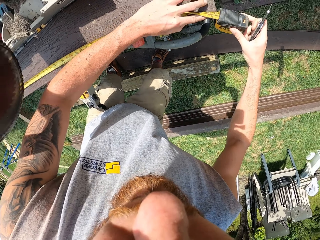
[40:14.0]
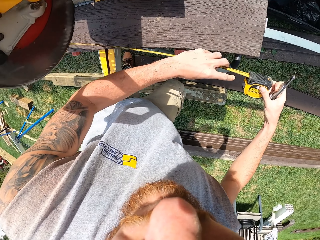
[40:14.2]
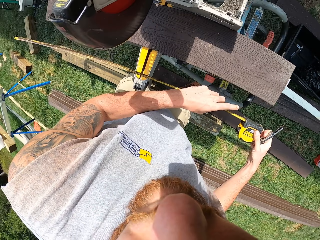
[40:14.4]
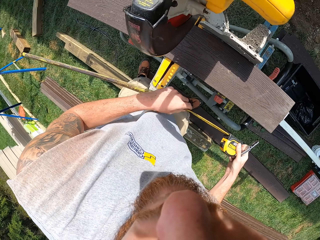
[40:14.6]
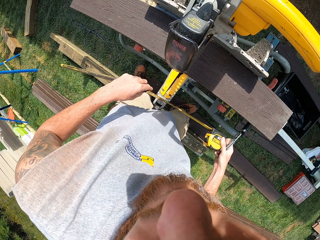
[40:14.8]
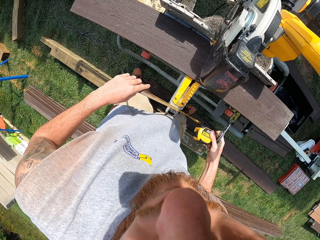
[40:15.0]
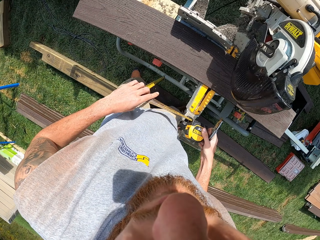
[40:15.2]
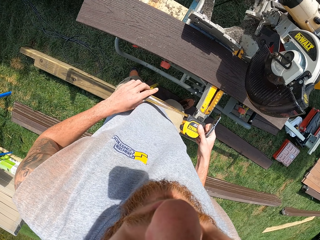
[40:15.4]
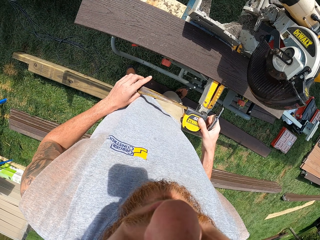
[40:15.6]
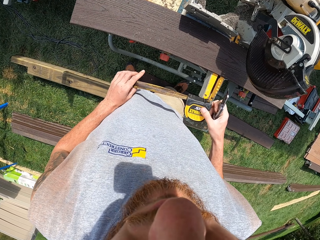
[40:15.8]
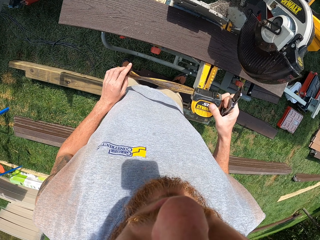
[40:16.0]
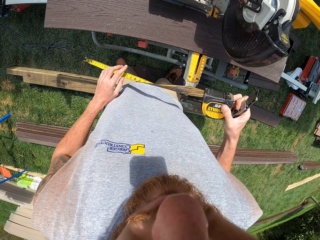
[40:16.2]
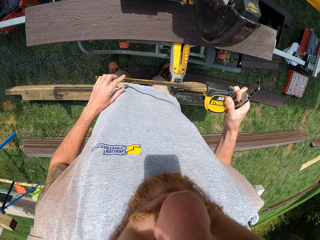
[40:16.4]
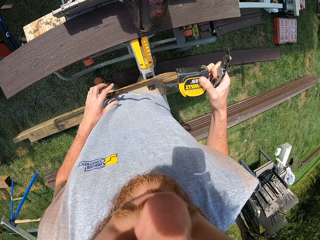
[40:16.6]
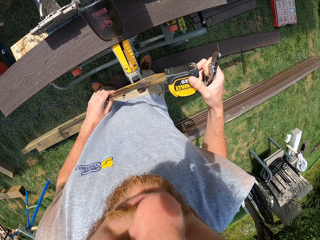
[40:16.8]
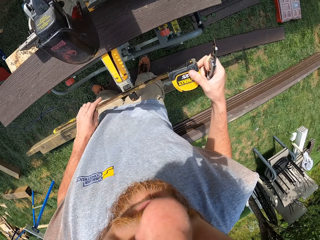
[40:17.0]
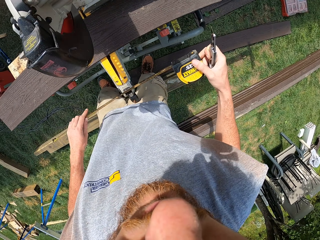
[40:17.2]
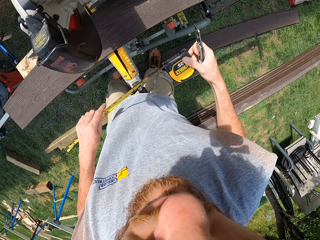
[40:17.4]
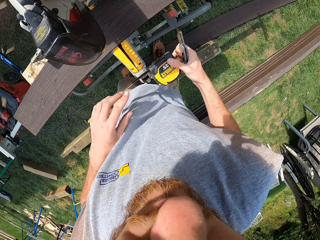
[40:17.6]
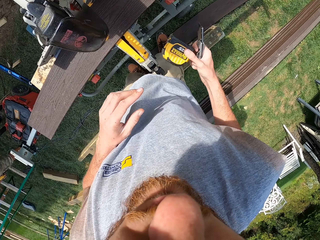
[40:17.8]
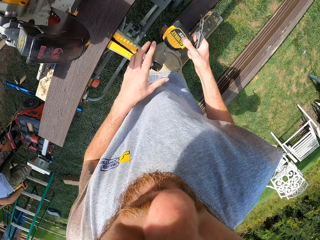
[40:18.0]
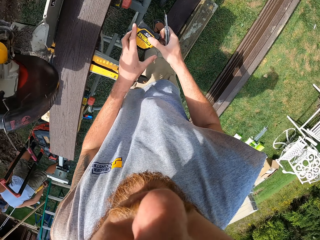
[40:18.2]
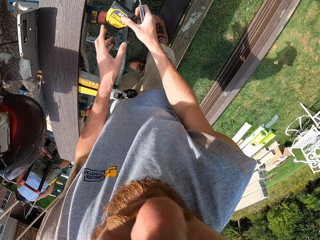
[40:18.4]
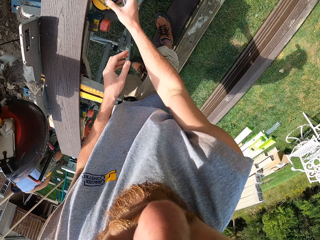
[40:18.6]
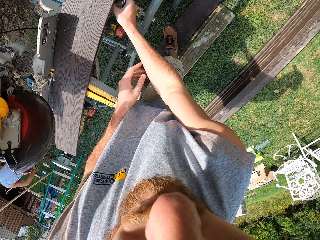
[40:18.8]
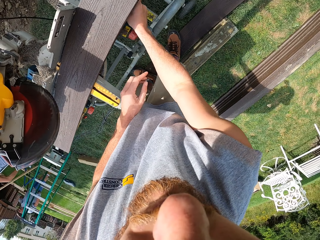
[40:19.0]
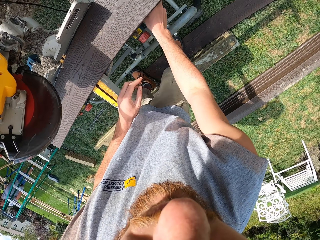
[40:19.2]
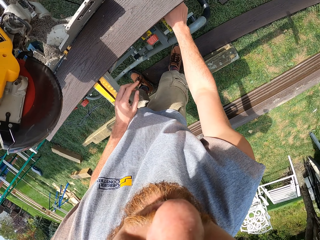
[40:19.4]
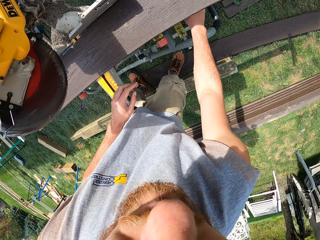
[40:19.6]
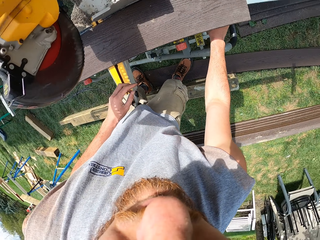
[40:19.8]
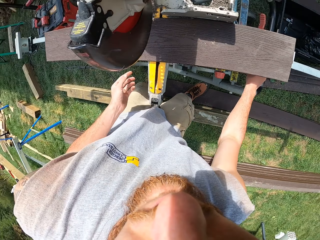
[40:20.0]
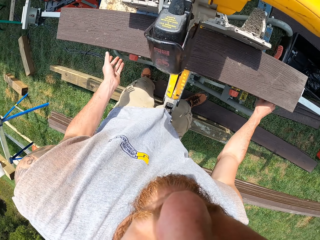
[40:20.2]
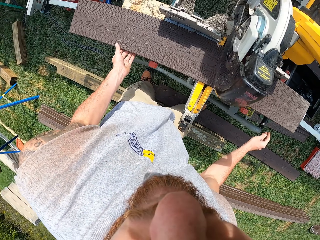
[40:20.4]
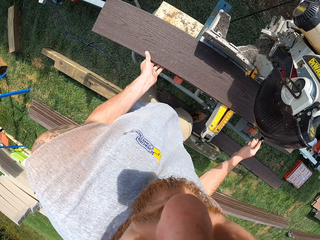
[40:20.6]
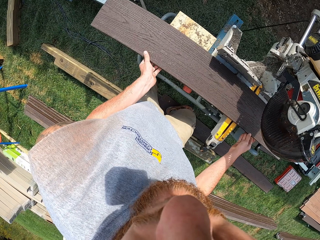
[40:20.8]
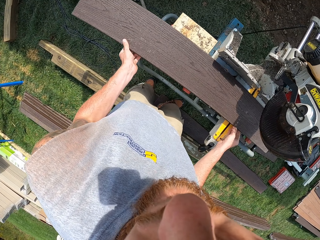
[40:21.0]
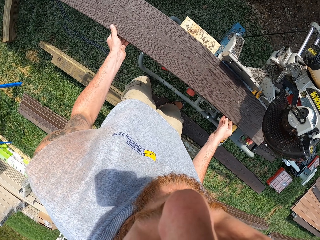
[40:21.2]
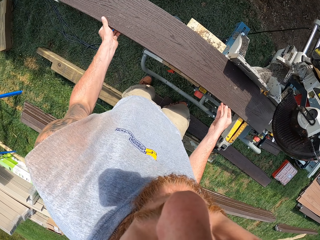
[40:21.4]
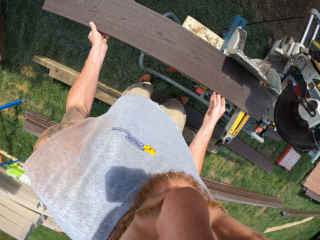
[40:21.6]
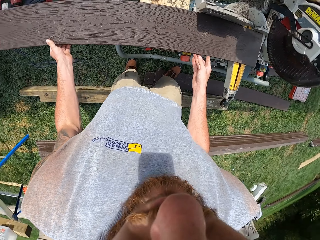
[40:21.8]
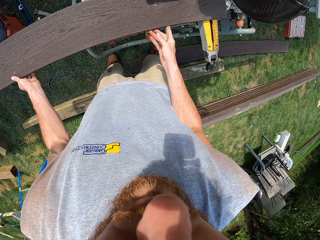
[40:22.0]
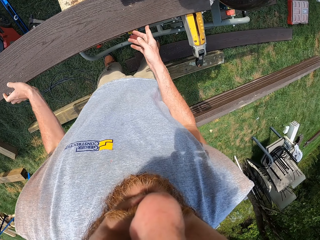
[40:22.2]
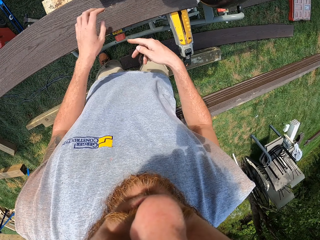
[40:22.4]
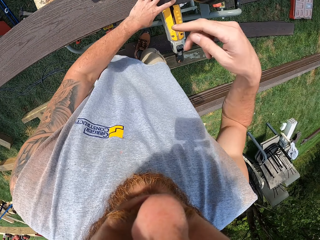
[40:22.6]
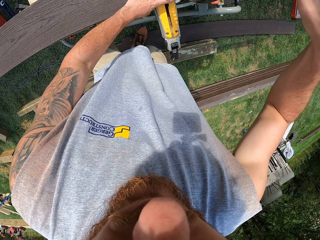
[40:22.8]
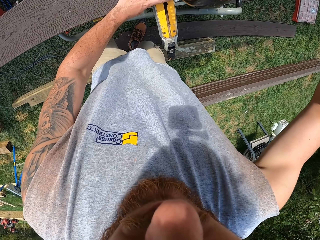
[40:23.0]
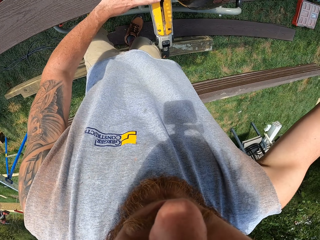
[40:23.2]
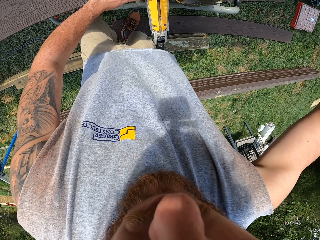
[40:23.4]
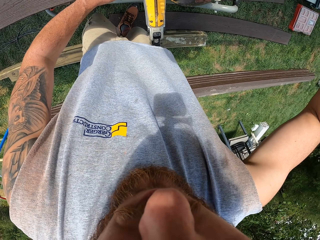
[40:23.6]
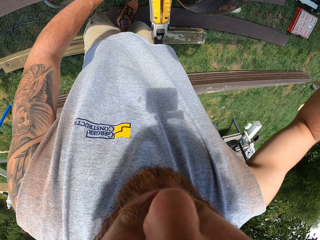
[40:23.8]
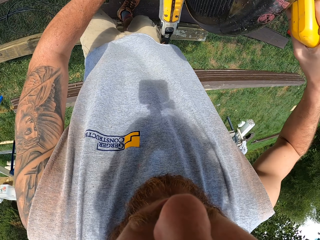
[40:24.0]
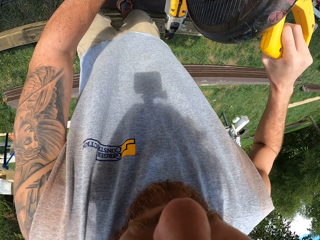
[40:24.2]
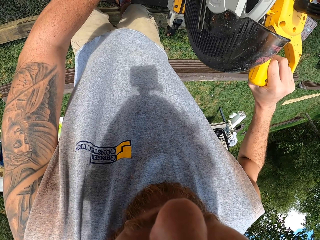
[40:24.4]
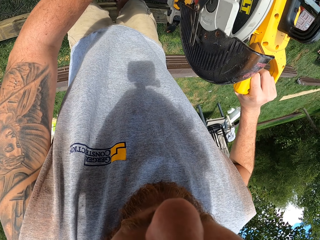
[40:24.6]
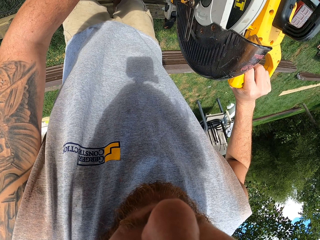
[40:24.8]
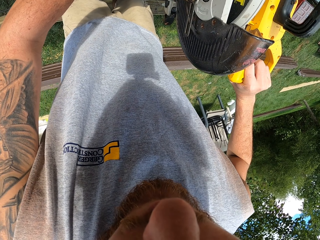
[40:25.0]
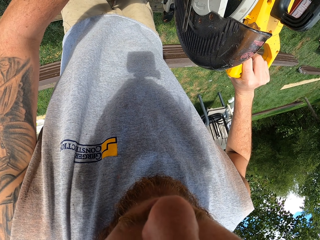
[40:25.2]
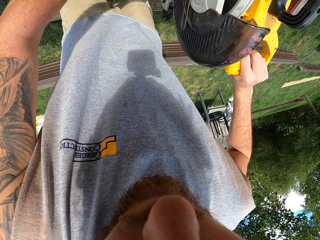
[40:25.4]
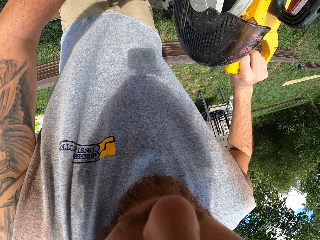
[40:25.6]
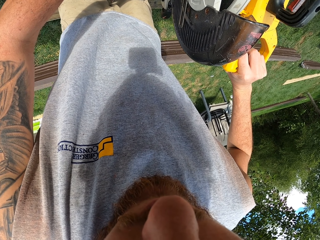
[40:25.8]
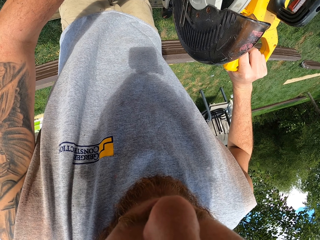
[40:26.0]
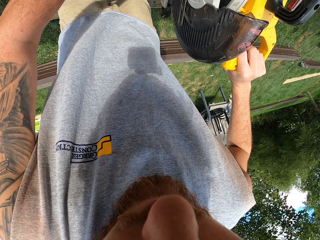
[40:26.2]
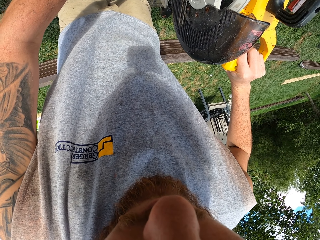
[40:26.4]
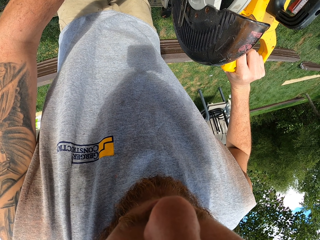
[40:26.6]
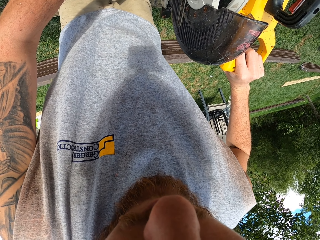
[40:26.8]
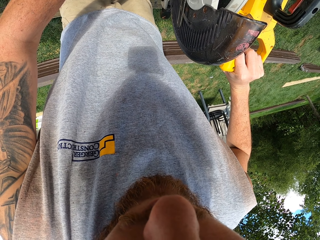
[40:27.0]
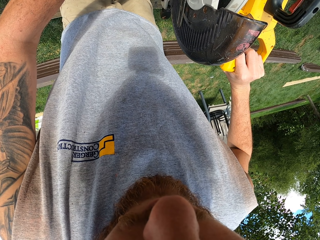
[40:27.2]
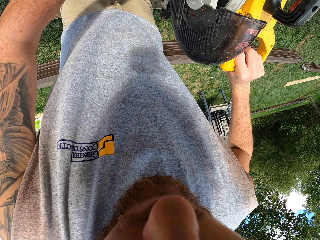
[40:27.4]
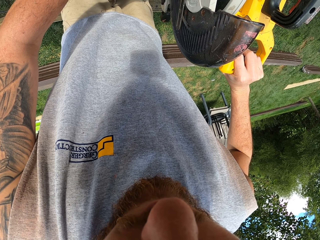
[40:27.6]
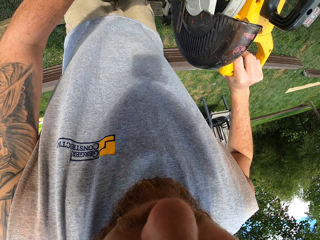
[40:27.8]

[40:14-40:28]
The camera wearer removes the tape measure from the plank. They put the tape measure under the plank. They move the plank under the saw. They hold the plank under the saw. They hold the saw handle. They lower the saw to the plank. They saw the plank.

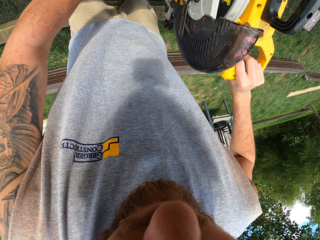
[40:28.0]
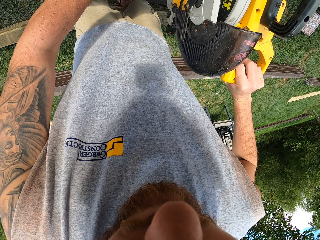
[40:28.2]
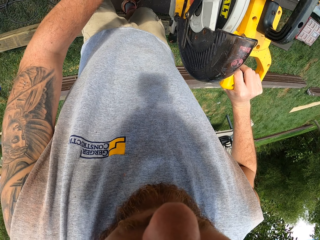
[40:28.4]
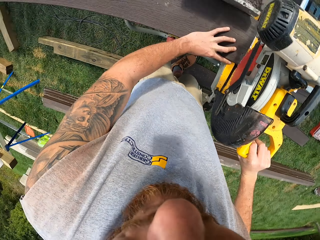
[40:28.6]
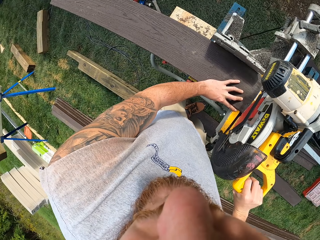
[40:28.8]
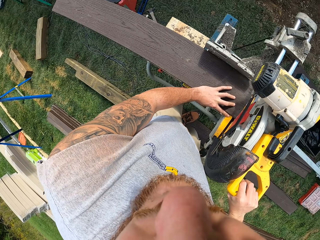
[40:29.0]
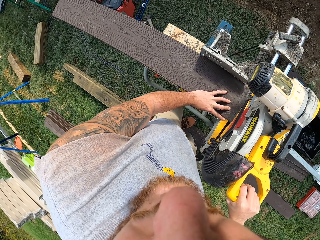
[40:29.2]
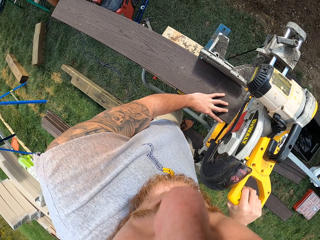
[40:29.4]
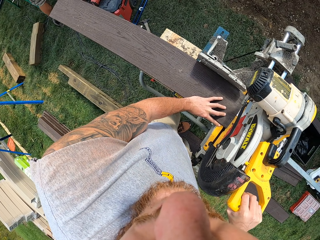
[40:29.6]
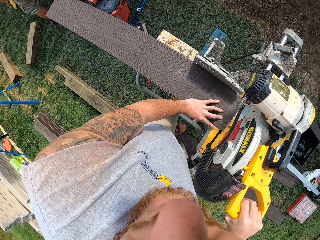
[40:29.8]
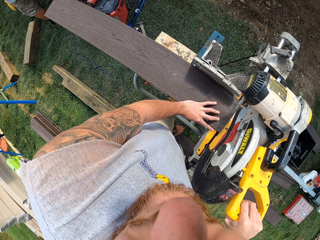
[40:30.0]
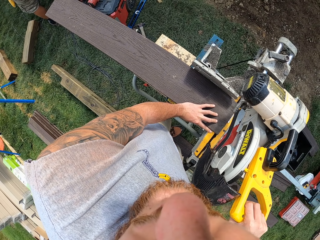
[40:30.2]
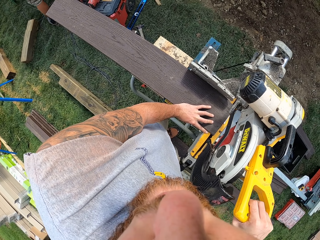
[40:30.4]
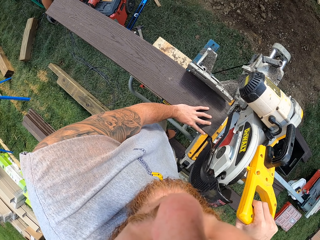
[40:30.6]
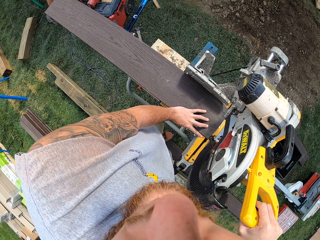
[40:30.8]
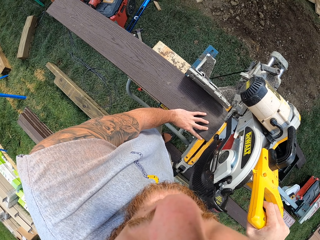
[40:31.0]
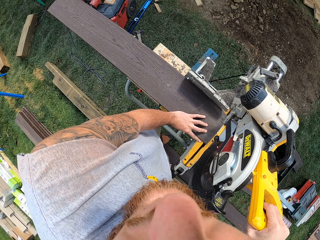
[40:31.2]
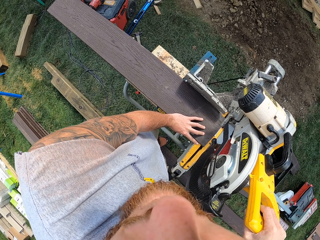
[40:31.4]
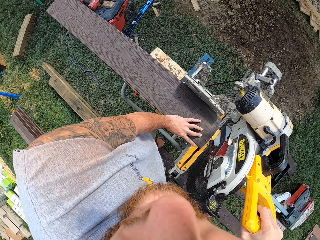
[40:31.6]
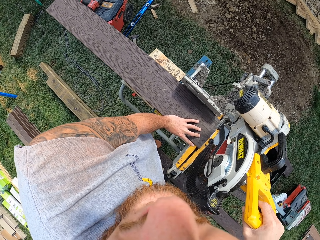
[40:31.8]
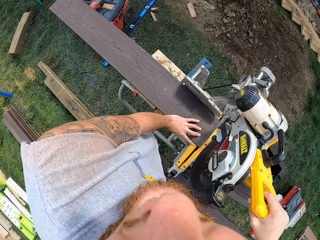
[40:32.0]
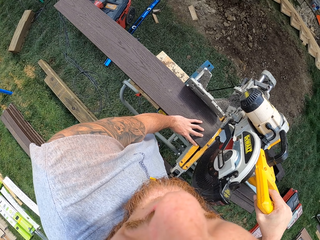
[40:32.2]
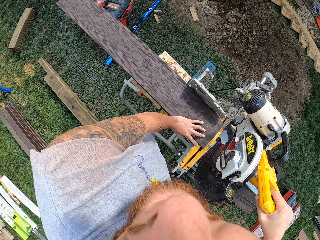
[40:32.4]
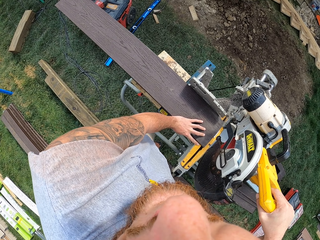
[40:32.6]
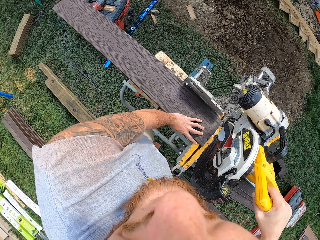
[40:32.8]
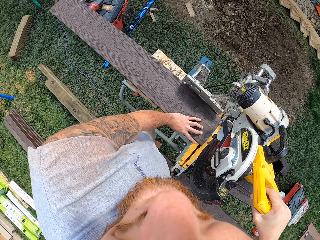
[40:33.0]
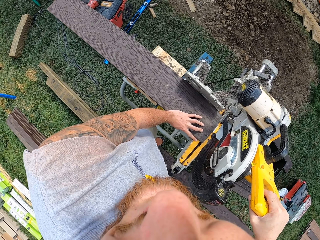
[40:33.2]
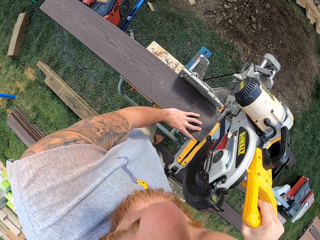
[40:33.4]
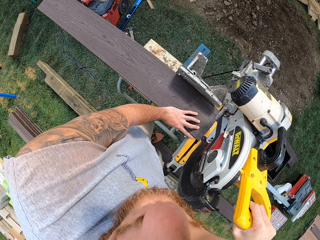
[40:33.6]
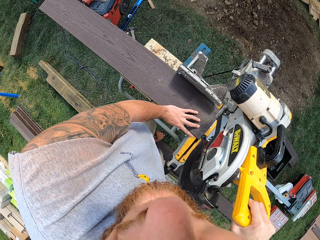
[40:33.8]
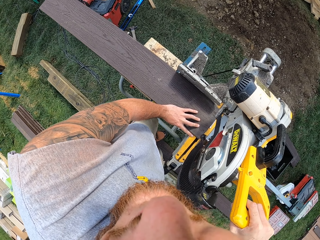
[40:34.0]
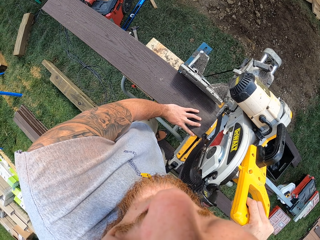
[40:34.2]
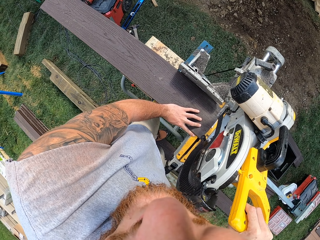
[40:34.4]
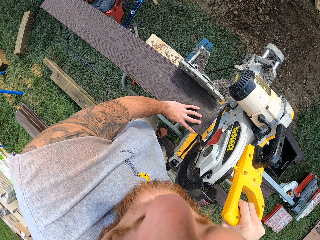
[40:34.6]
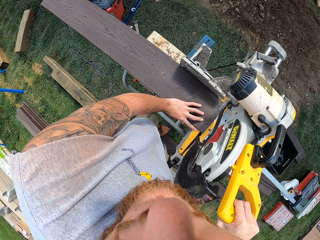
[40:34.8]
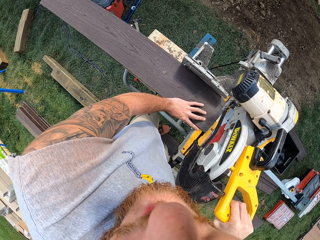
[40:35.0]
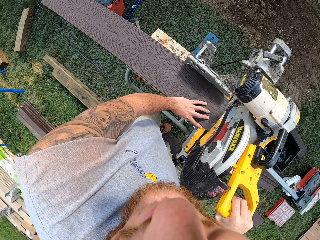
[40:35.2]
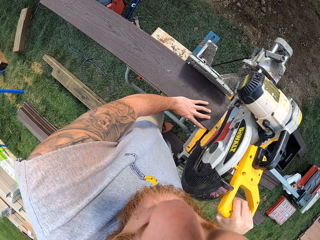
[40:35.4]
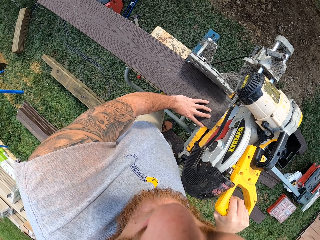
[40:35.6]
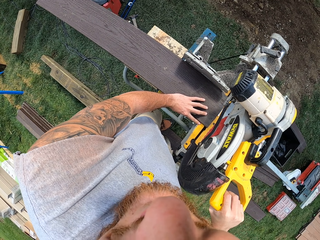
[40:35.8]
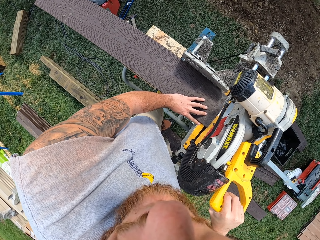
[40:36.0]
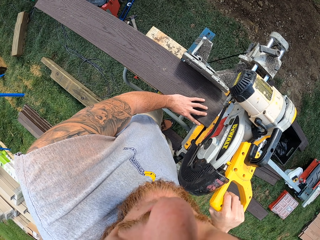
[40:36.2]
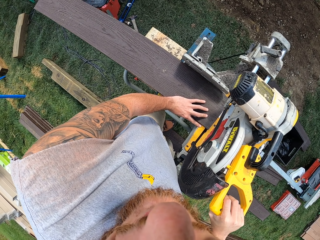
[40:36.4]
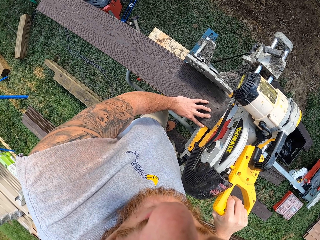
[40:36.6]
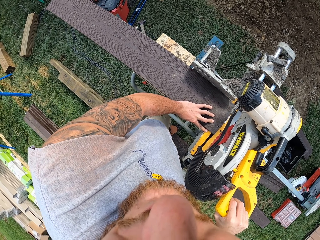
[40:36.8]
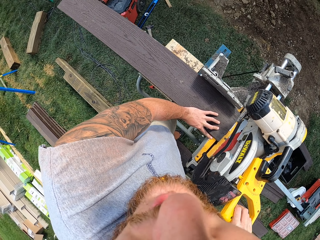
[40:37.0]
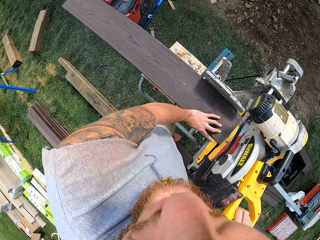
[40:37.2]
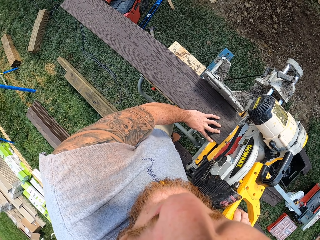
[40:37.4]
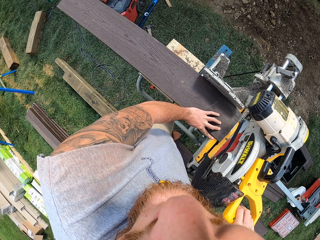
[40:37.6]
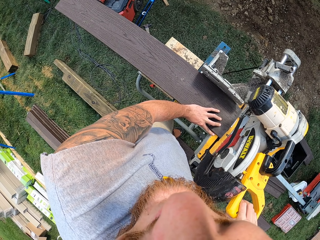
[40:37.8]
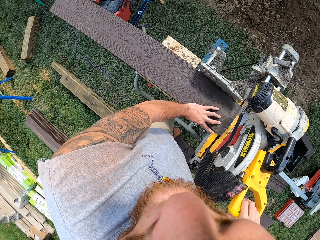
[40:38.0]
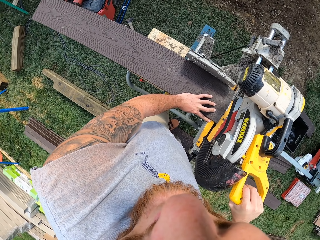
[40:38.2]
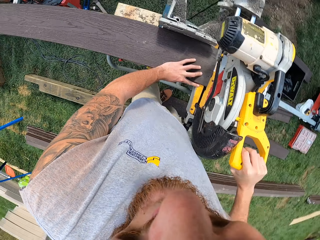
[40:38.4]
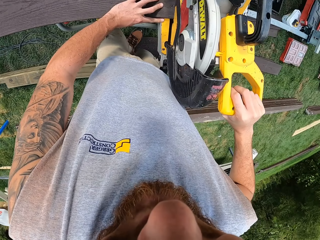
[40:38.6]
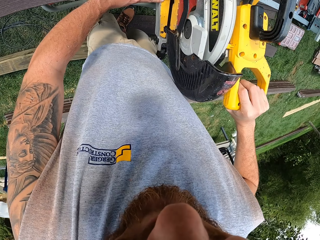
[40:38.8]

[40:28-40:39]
The camera wearer cuts a piece of timber with a blade. They lift the saw from the plank. They interact with something.
